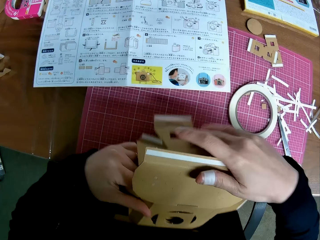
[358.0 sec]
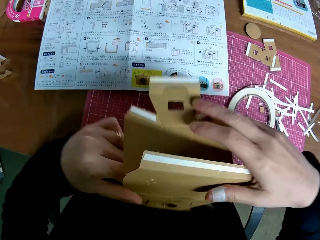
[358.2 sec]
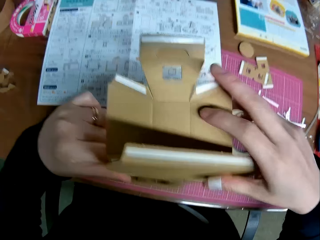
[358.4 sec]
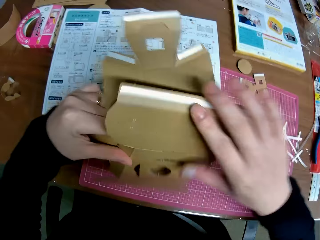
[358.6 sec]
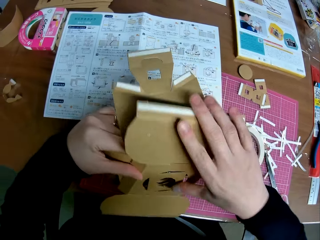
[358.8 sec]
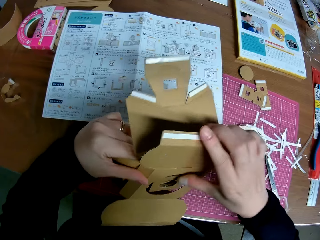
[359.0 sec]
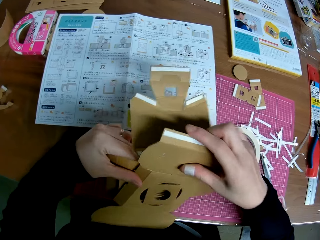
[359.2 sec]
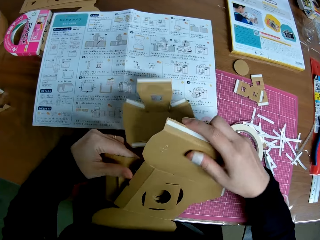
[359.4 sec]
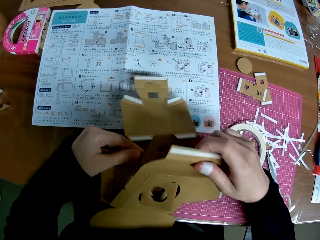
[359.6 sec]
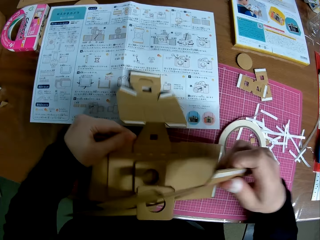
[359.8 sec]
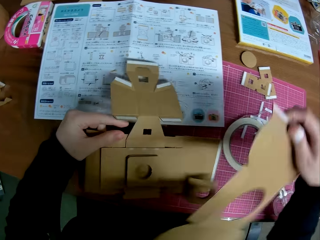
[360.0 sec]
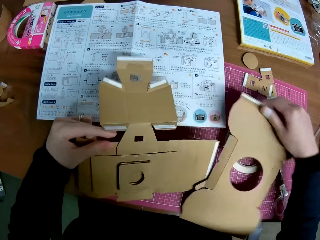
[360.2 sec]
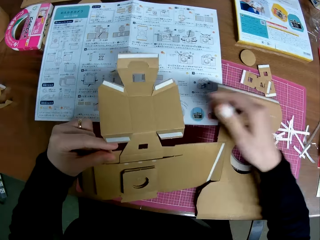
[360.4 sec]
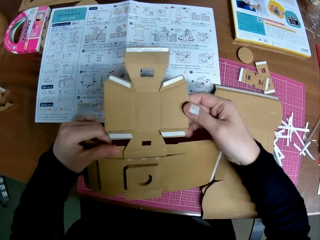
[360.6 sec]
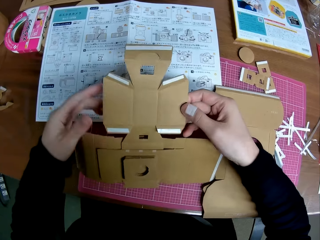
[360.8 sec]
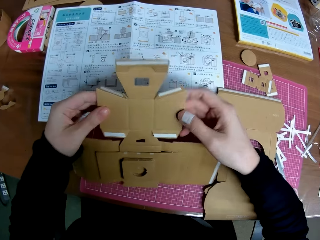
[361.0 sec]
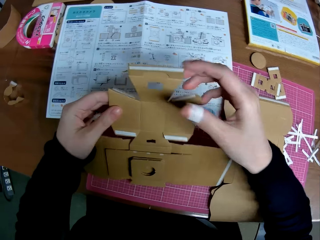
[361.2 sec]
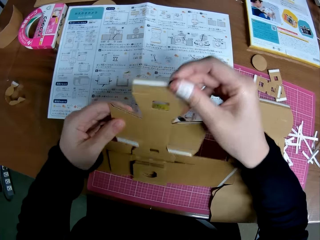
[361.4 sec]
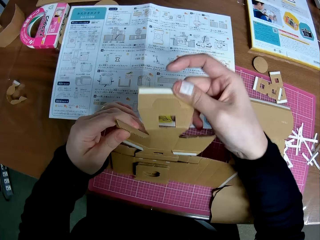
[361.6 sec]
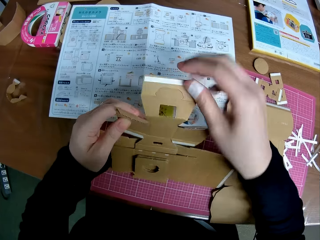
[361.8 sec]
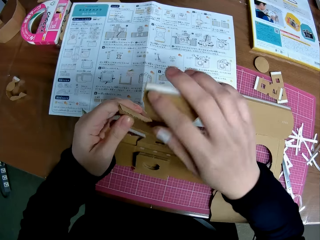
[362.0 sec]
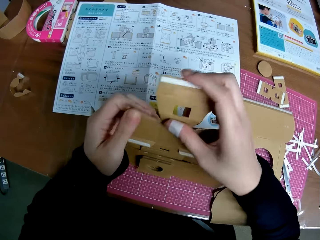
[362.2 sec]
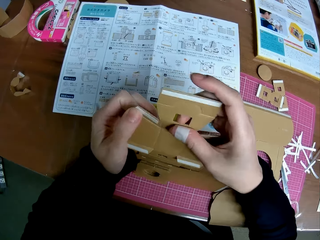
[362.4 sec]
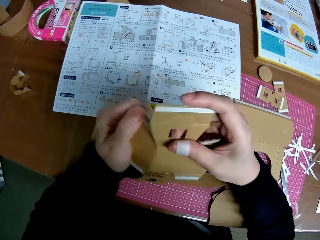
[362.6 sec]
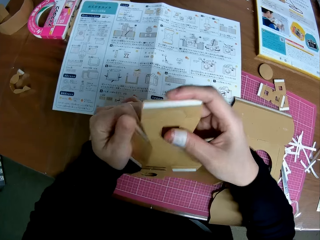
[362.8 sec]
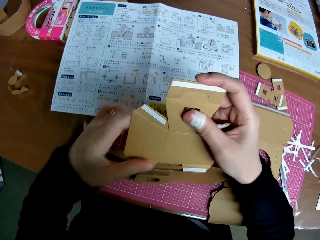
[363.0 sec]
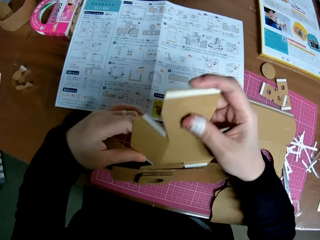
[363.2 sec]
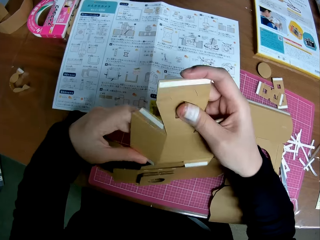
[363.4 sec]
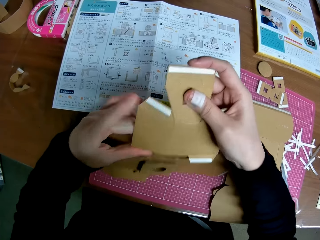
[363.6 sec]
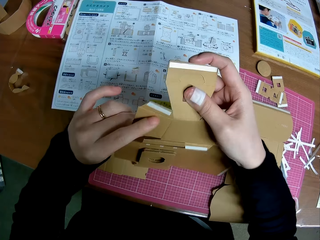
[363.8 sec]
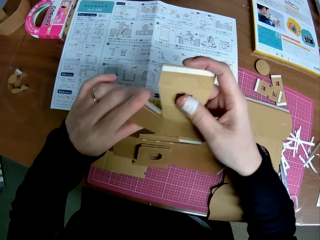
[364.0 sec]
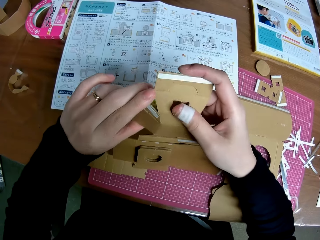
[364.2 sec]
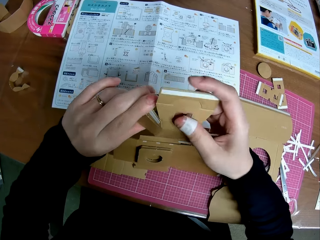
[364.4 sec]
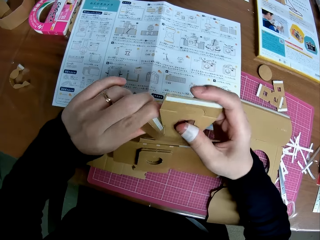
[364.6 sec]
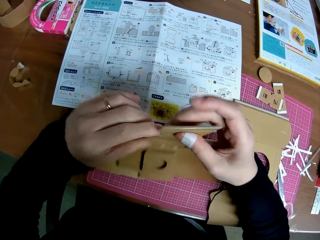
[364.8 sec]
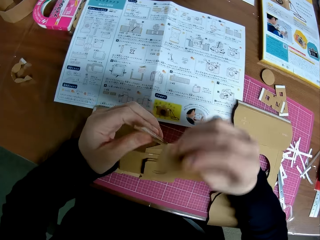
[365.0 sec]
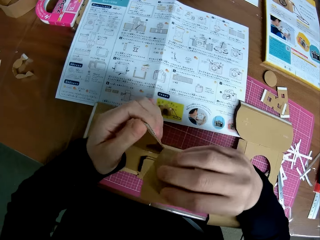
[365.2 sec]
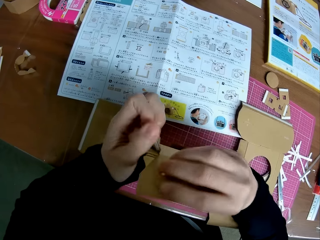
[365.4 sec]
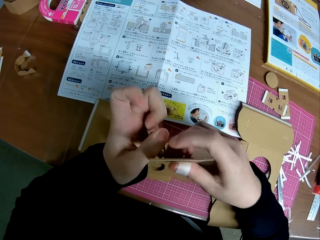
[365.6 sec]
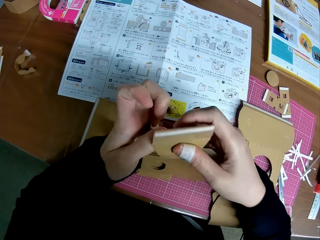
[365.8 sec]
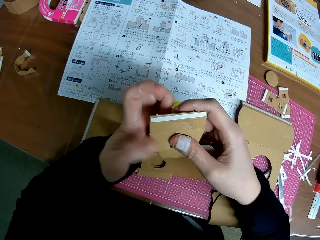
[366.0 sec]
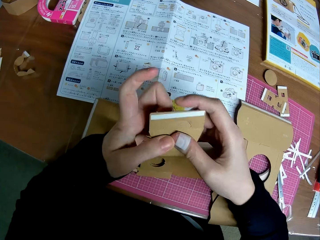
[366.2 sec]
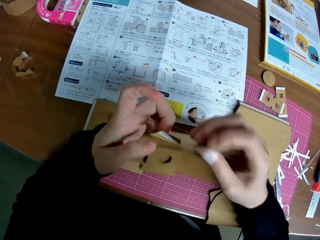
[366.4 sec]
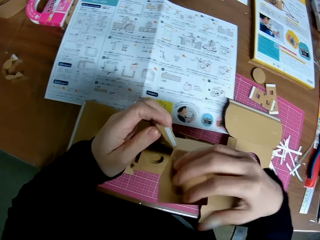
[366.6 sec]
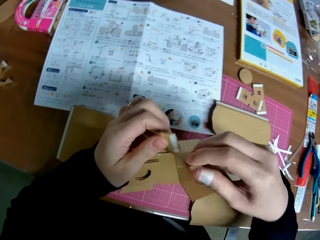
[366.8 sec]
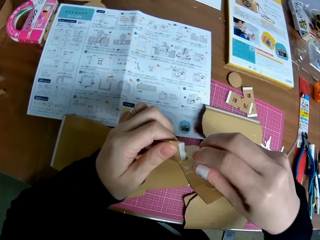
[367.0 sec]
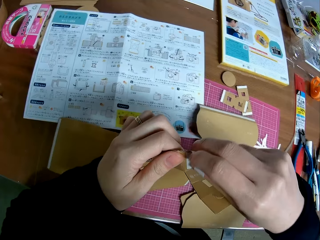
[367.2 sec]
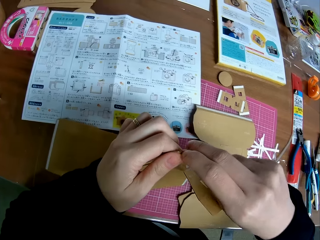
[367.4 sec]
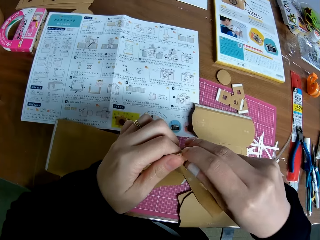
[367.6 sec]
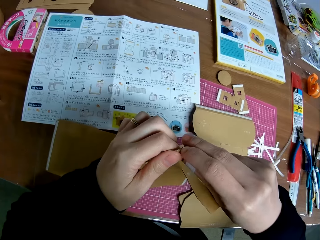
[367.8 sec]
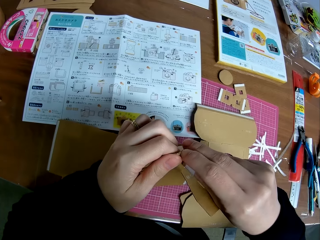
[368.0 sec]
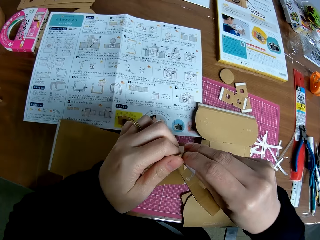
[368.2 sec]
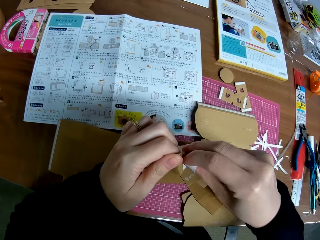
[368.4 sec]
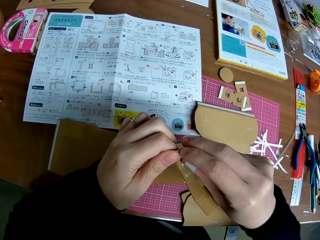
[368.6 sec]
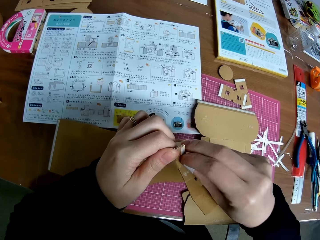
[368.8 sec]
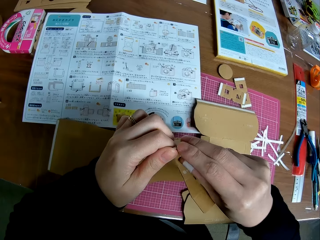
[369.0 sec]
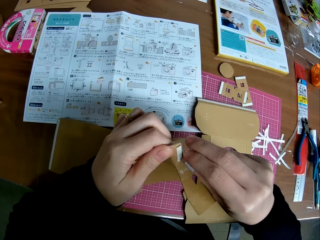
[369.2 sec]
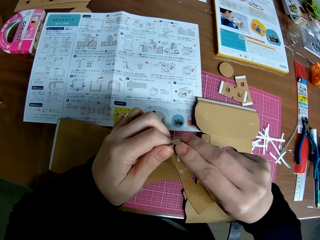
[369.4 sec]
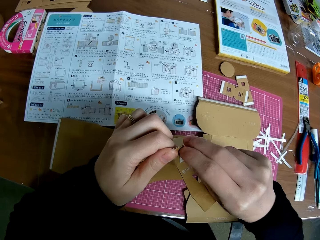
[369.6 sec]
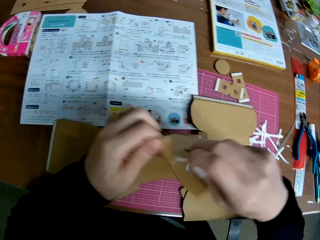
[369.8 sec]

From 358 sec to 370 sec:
The camera wearer lifts crafting papers. He removes a piece of paper mechanical model with his right hand from the pieces of paper mechanical model. He drops the piece of paper mechanical model in his right hand on the table. He adjusts the piece of paper mechanical model in his left hand with his hands. He holds the crafting papers, folds the crafting papers and fixes the crafting papers. He removes a paper tape from the piece of paper mechanical model with his right hand.

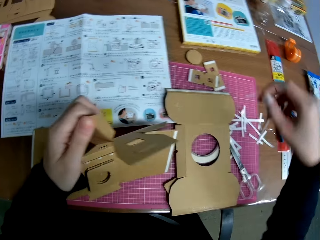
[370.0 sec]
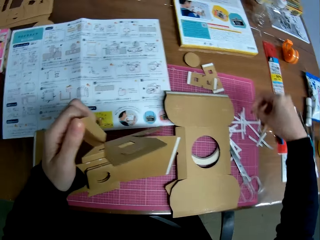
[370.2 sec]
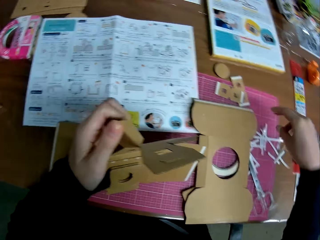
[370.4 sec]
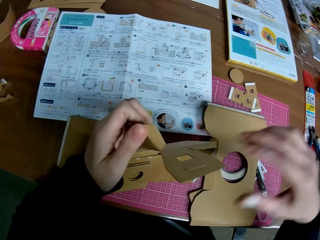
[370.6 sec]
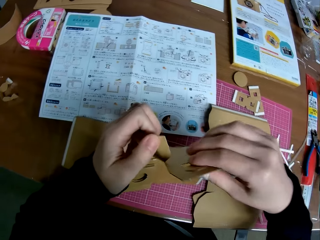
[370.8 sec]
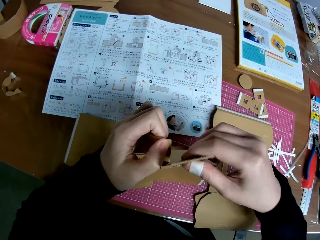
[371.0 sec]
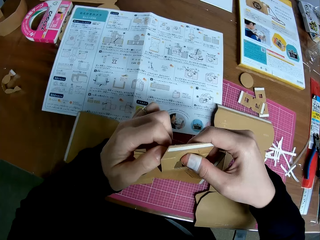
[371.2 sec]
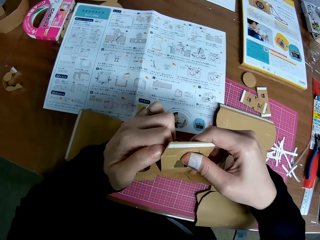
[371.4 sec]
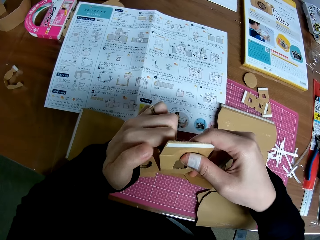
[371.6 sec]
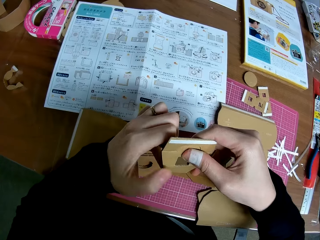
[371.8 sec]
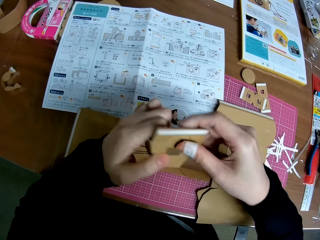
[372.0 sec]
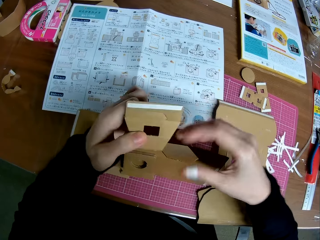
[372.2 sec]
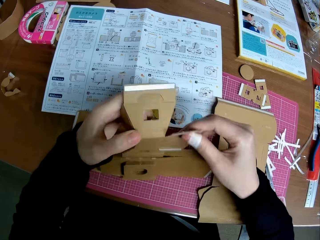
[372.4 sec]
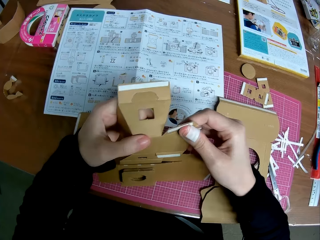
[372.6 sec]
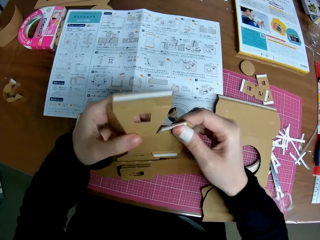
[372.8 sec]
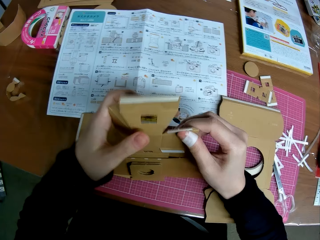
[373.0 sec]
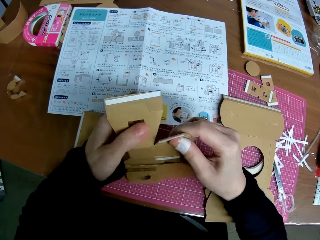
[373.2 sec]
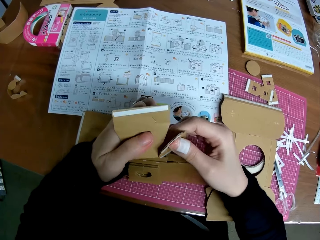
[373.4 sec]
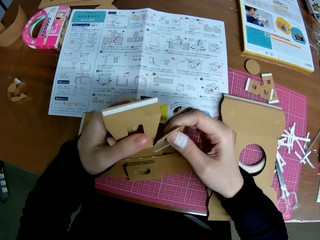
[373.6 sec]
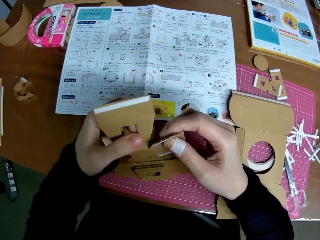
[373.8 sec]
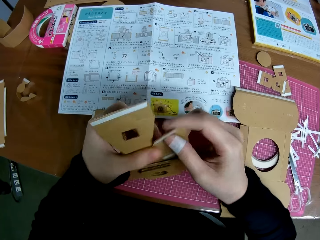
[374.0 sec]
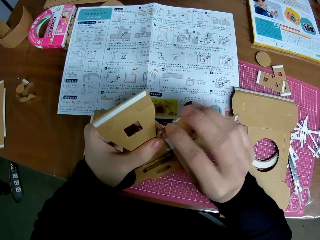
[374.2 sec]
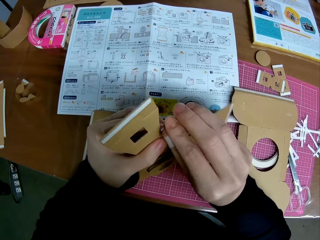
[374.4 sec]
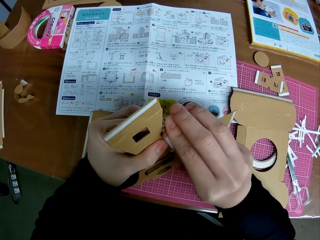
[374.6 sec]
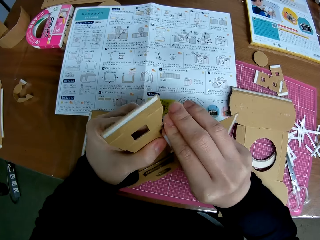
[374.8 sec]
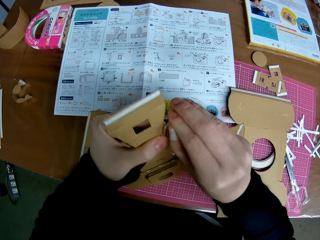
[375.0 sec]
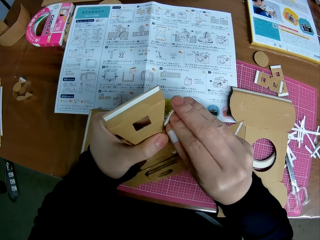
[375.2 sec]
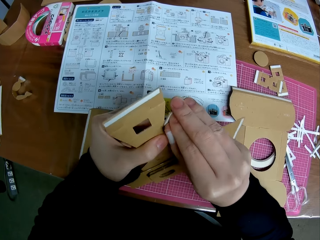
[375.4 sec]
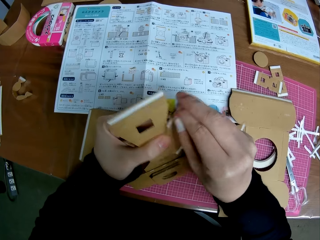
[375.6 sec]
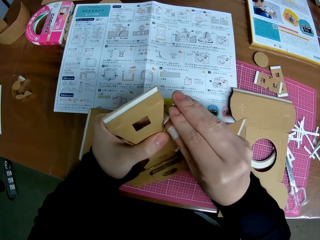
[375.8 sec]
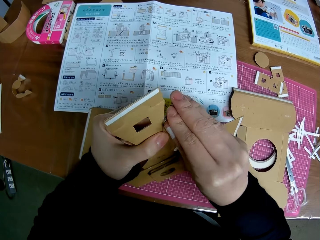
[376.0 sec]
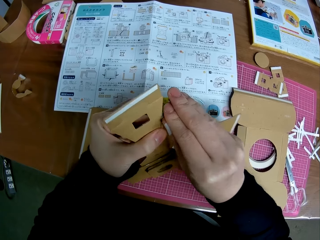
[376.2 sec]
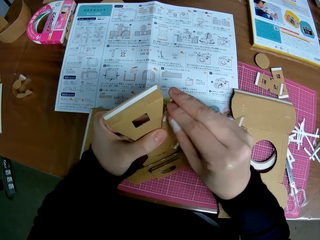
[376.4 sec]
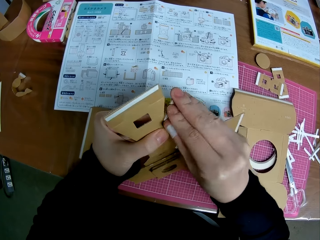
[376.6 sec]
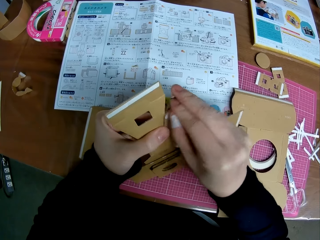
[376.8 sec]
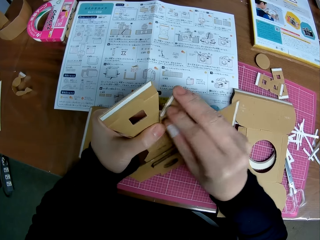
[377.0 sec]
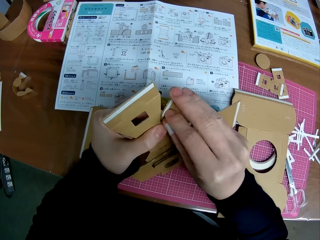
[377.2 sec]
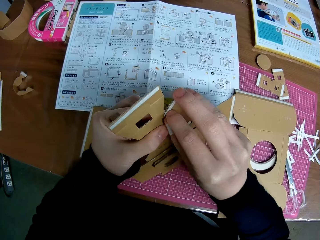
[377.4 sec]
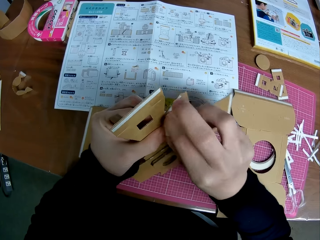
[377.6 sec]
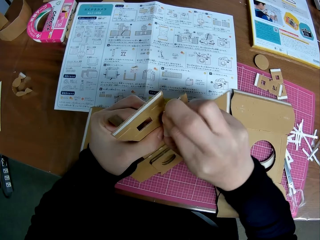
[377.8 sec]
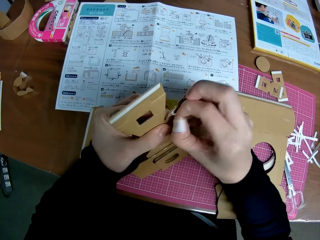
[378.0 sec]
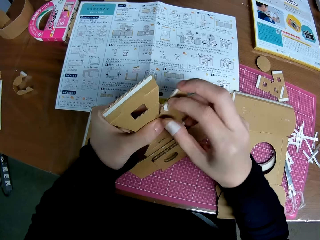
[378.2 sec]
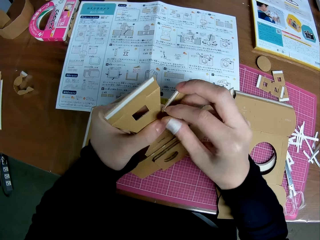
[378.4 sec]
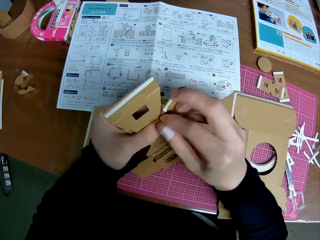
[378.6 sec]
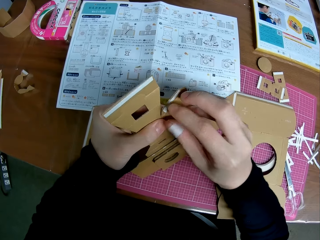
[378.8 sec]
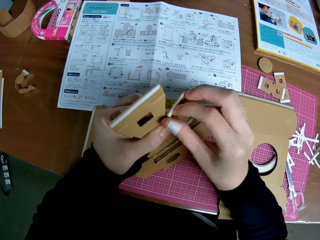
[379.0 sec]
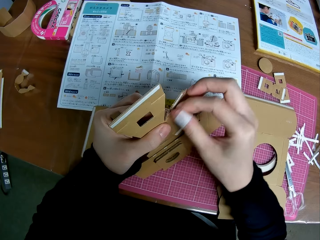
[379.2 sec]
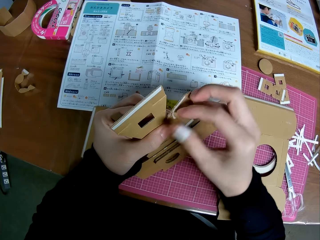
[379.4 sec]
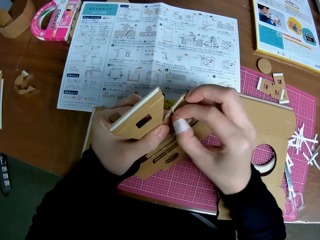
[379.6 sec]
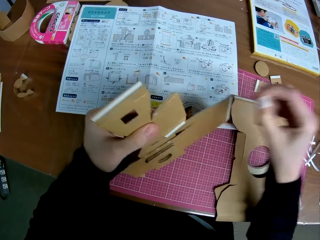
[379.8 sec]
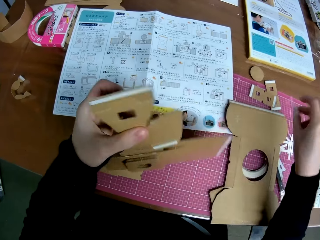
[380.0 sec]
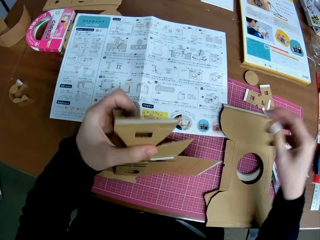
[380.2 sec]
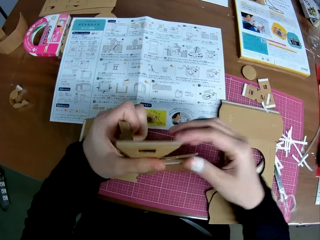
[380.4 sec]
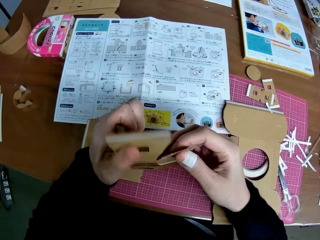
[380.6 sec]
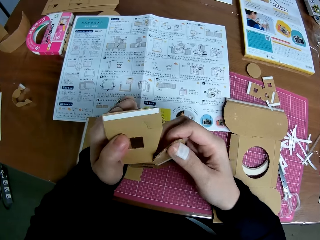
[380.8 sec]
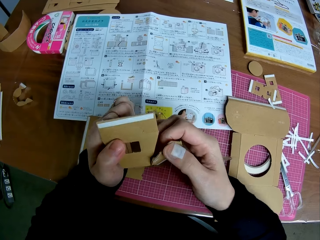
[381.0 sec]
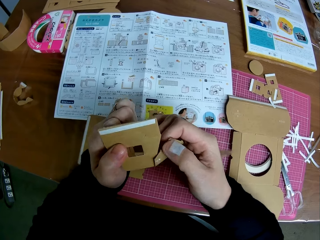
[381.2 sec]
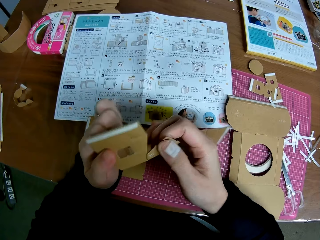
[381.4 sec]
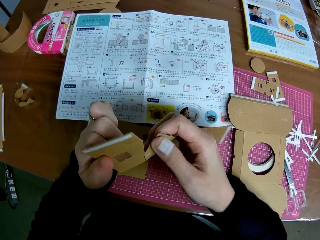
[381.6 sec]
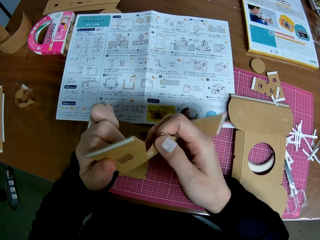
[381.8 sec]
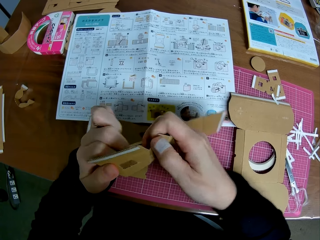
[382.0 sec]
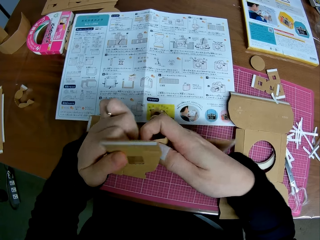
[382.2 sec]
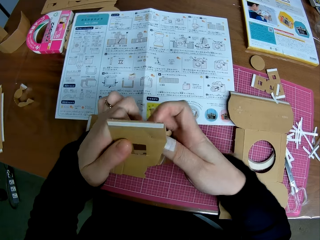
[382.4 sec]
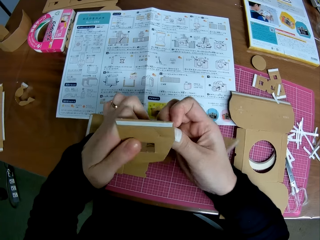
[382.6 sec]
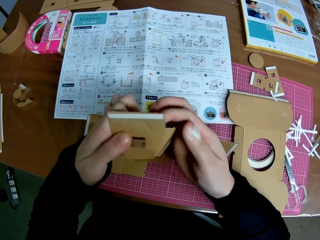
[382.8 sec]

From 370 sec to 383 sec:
The camera wearer drops the paper tape on the table with his right hand. He adjusts the piece of paper mechanical model in his left hand with his hands. He folds a crafting paper and fixes crafting papers. He removes the paper tape from the piece of paper mechanical model with his right hand. He drops the paper tape on the table with his right hand. He handles the piece of paper mechanical model with both hands. He folds the crafting paper.
